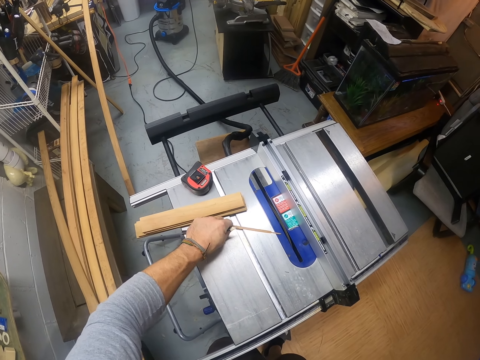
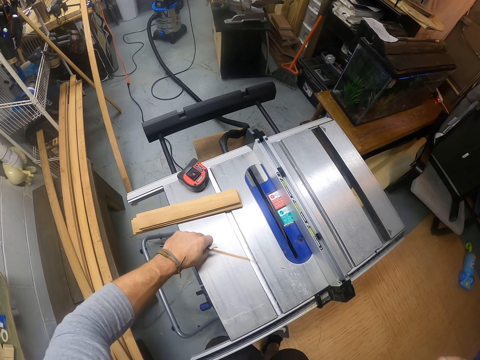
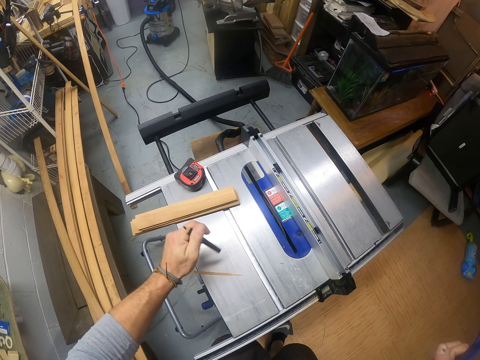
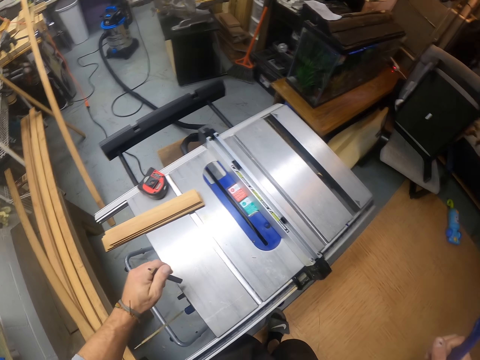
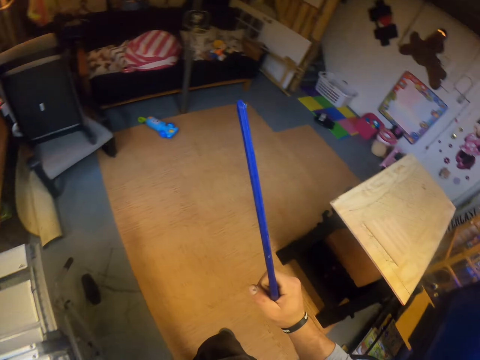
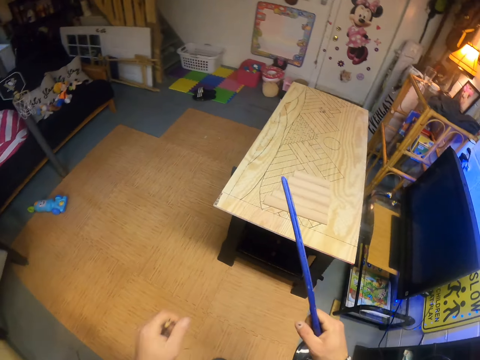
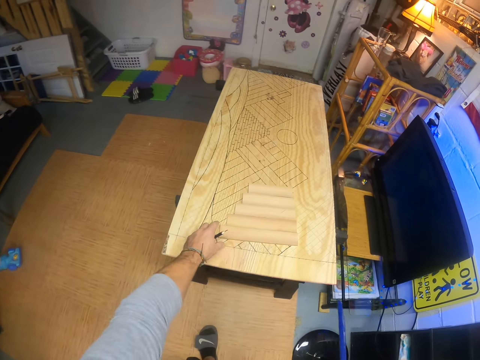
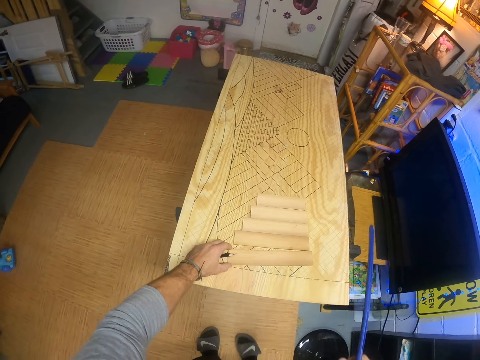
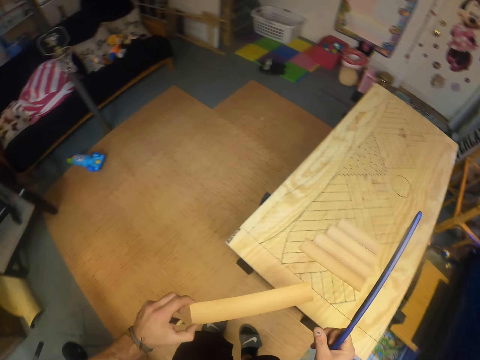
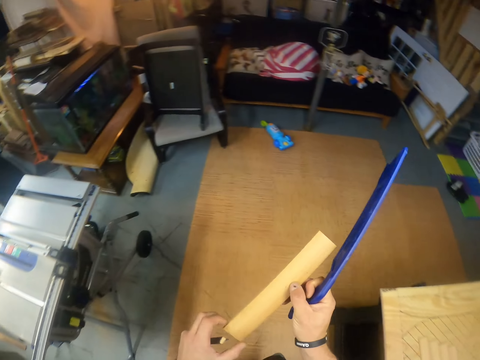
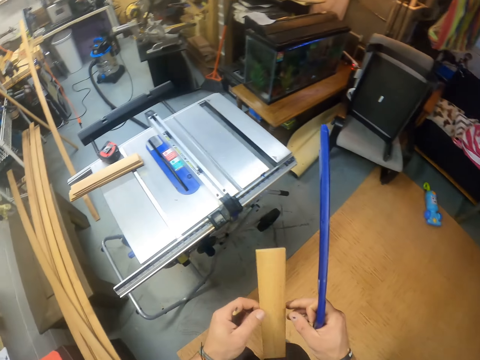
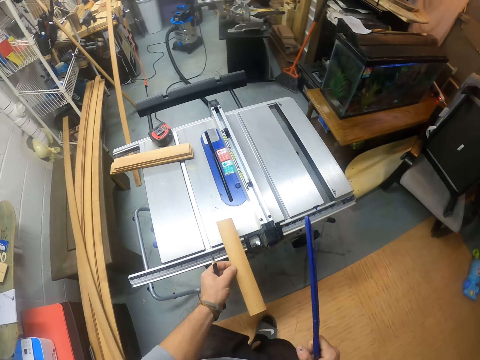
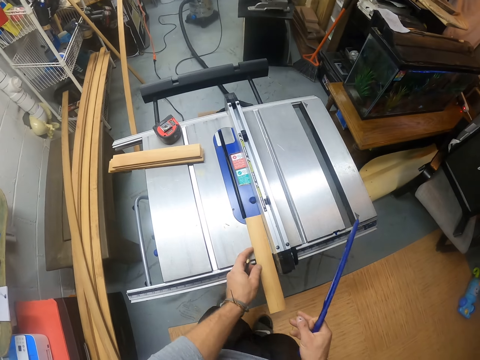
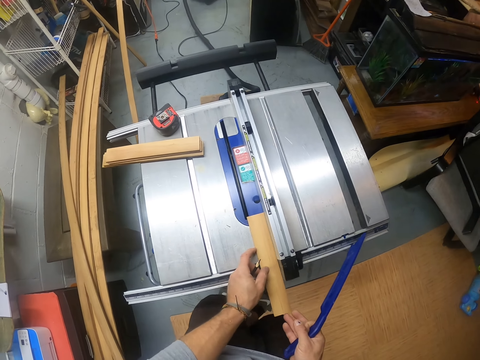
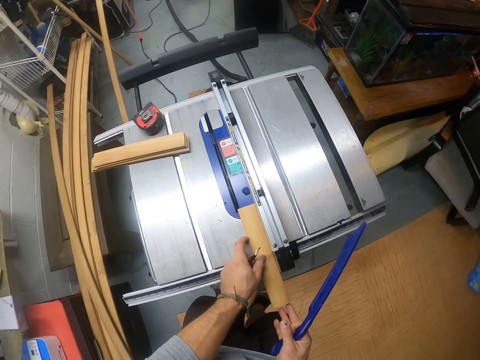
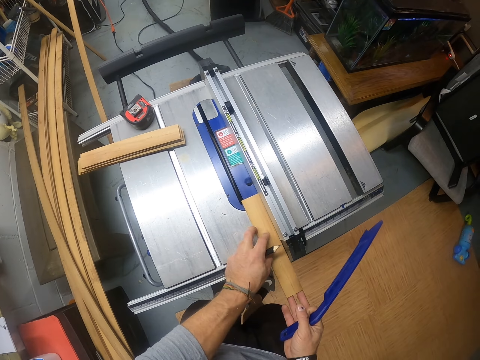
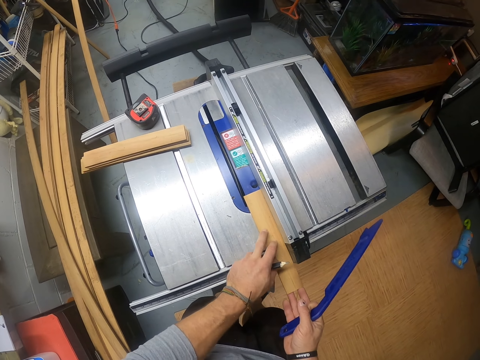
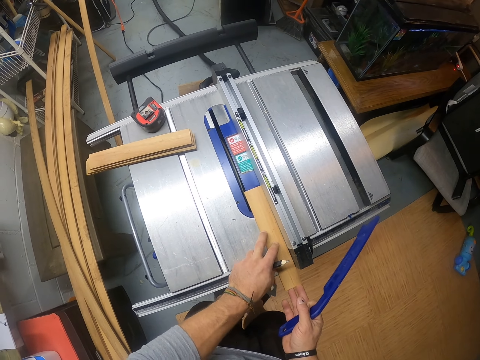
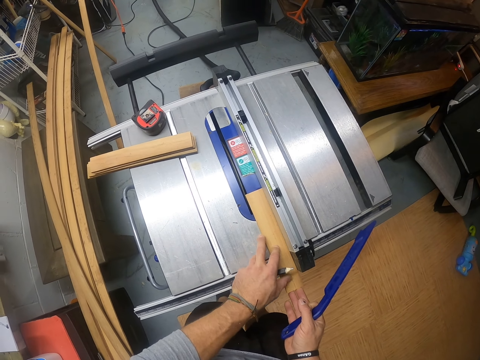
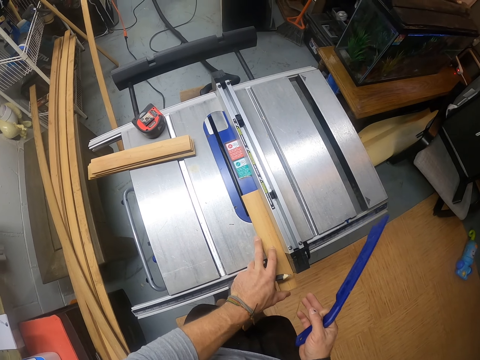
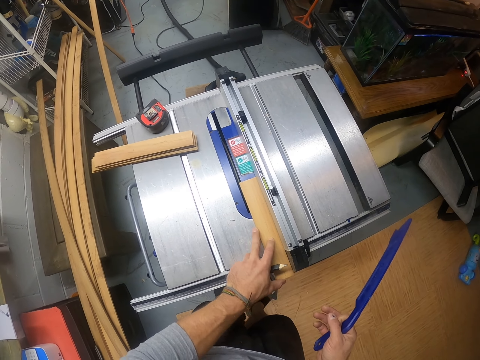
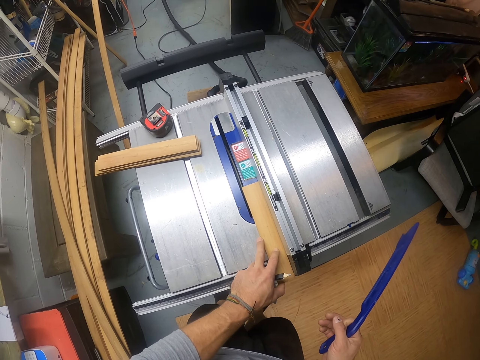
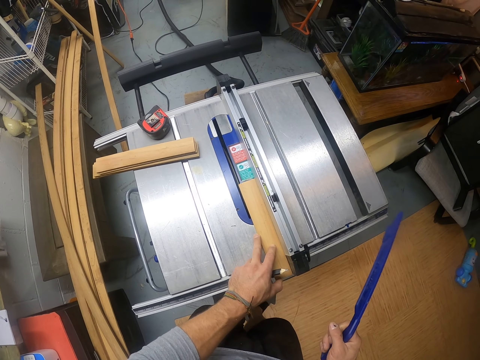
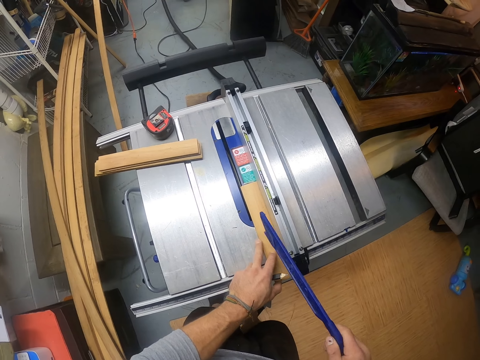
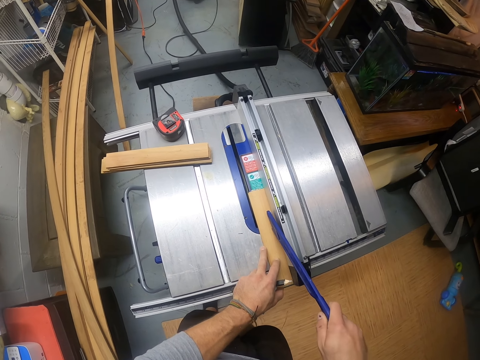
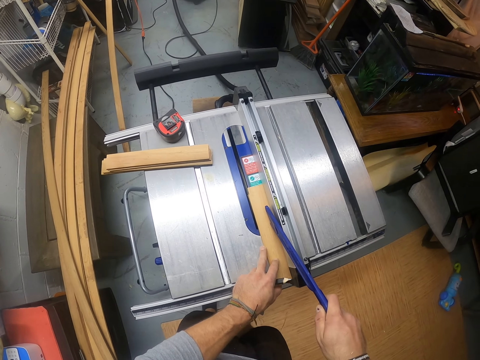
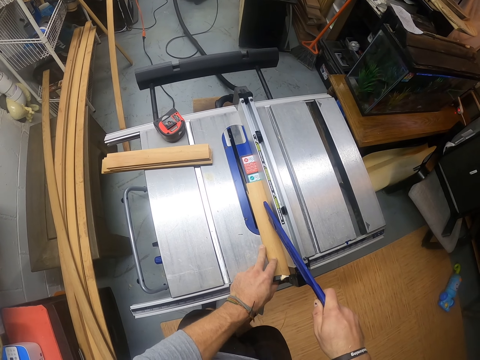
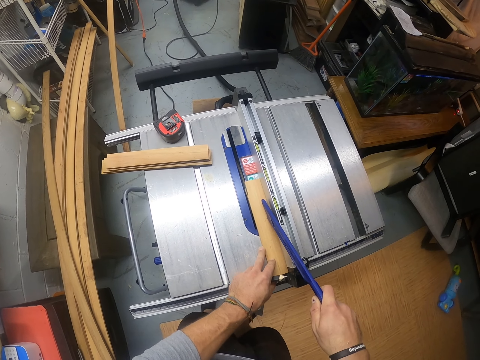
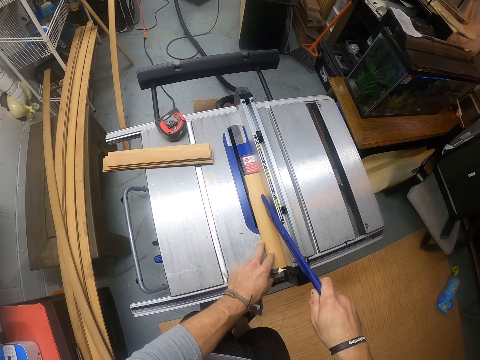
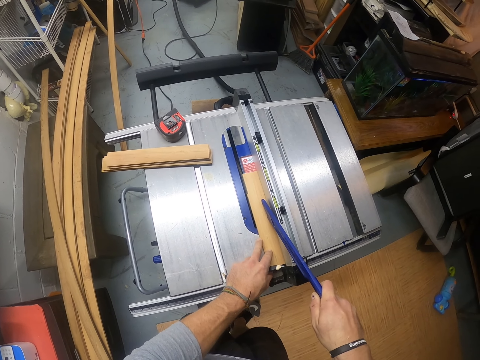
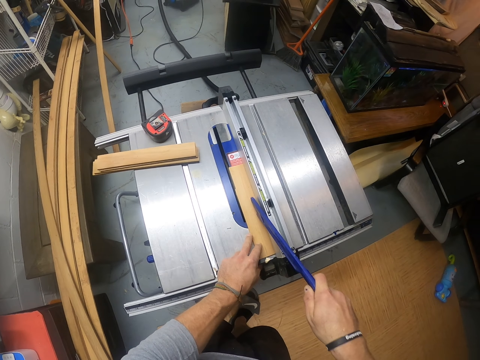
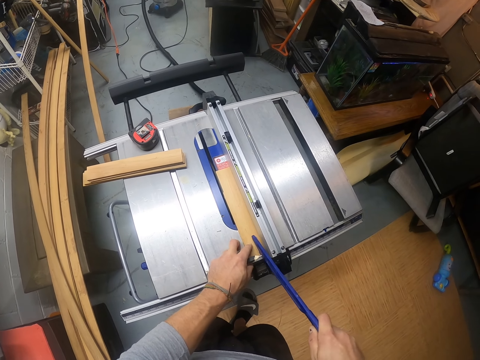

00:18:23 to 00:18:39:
The camera wearer moves the wood shaving on the wood cutting machine with his left hand. He picks a waste from the table saw. He moves the wood shaving on the wood cutting machine with the pen in his left hand. He walks towards the table. He picks a piece of wood from the table with his left hand. He walks towards the table saw. He passes the piece of wood from his left hand to his right hand. He holds the piece of wood with both hands. He places the piece of wood on the wood cutting machine with both hands. He pushes the piece of wood. He places the right angle ruler on the piece of wood with his right hand. He pushes the piece of wood with a push stick.

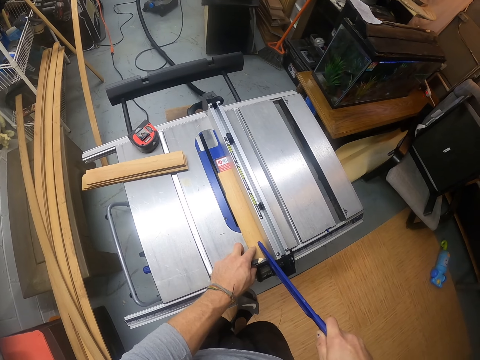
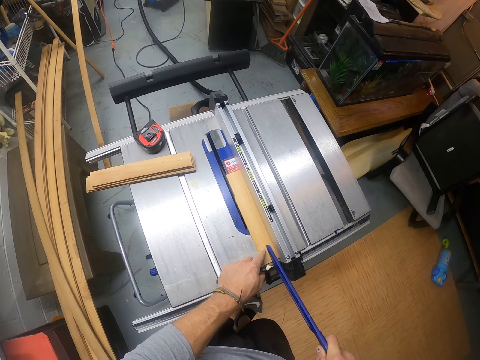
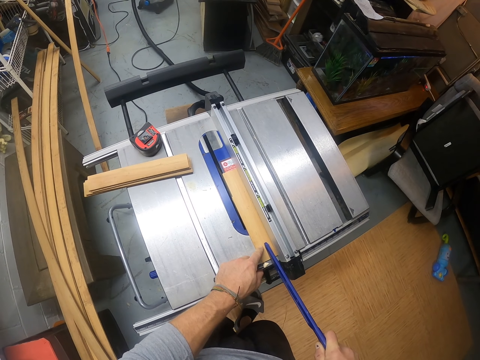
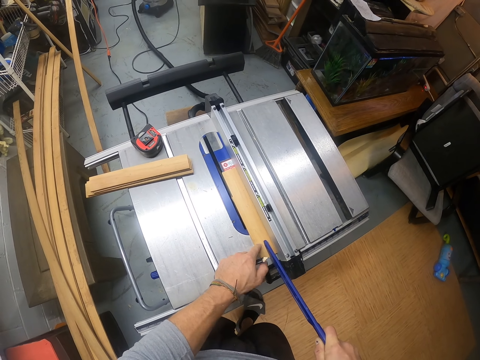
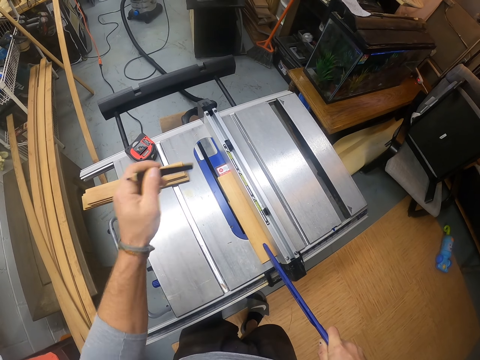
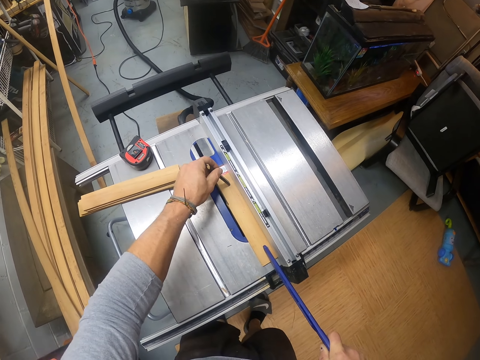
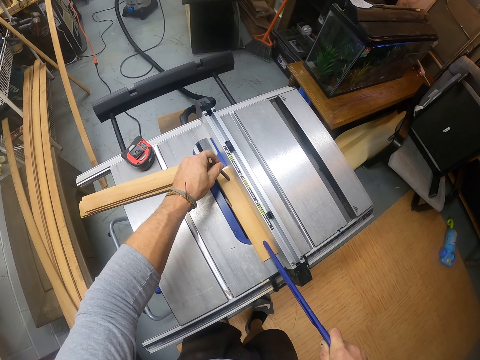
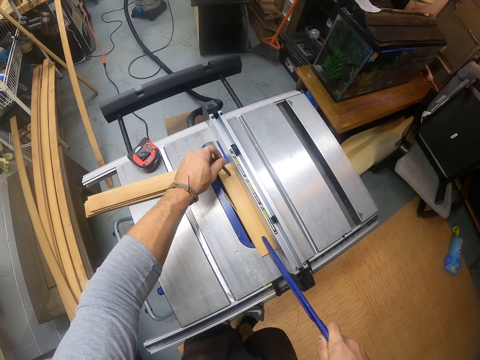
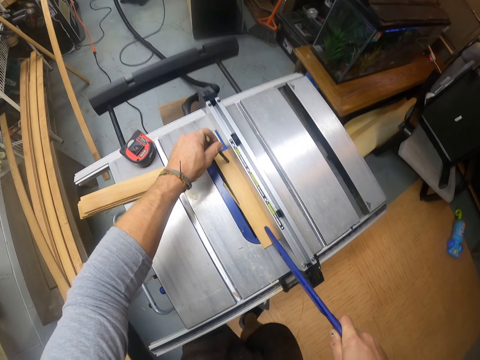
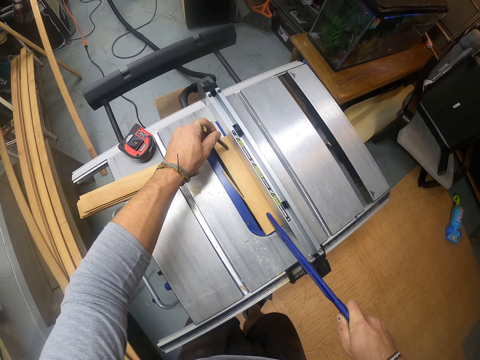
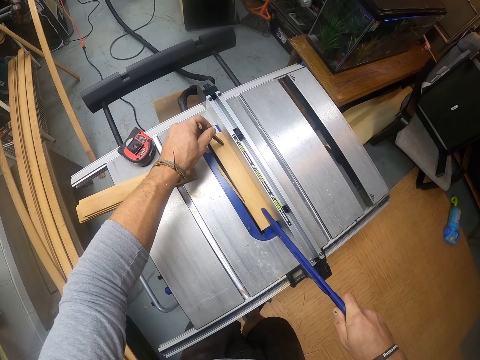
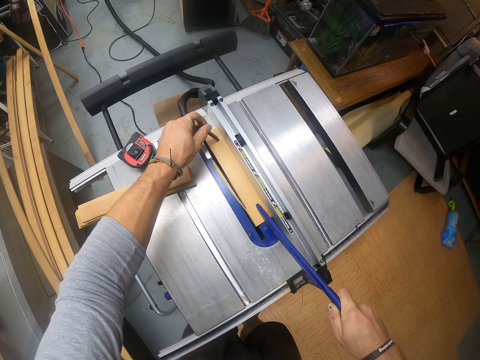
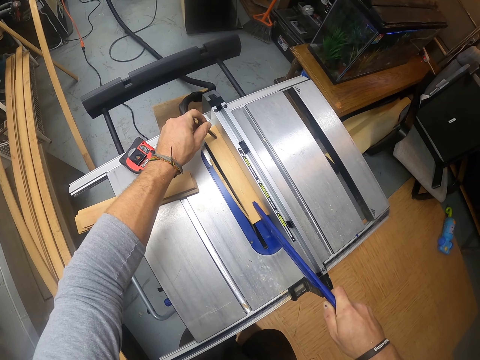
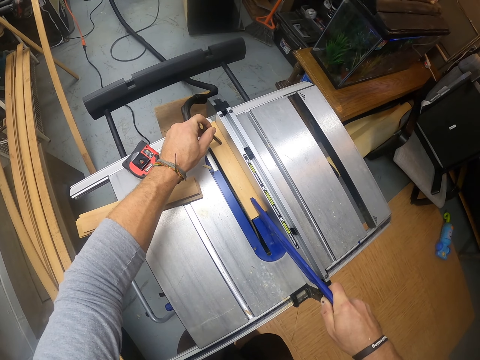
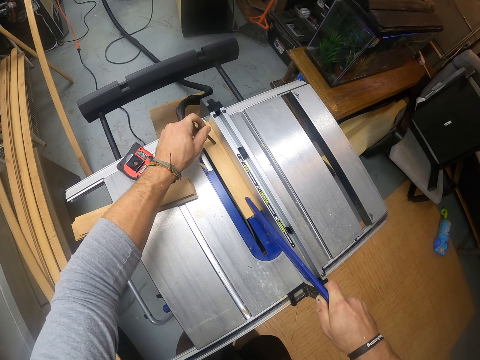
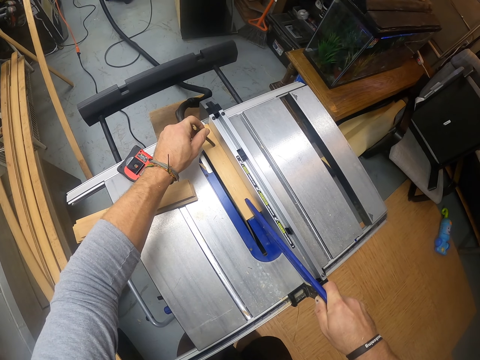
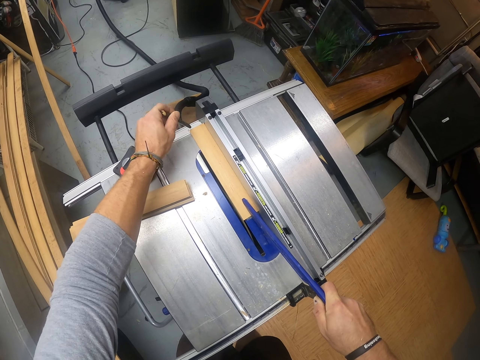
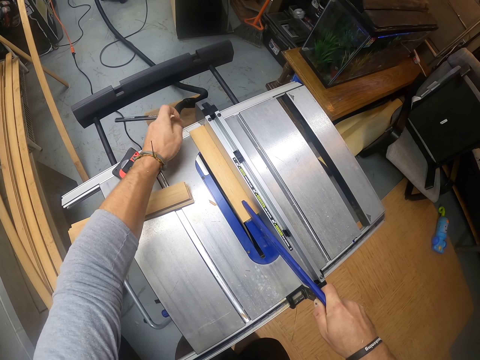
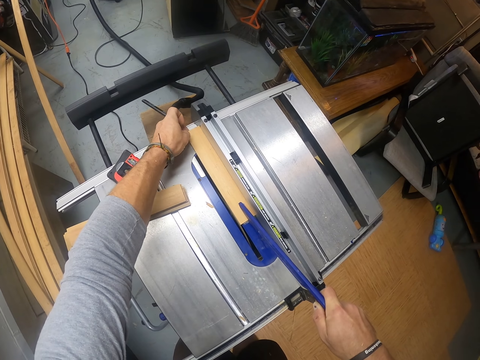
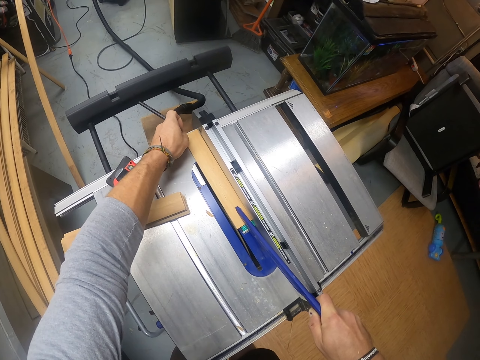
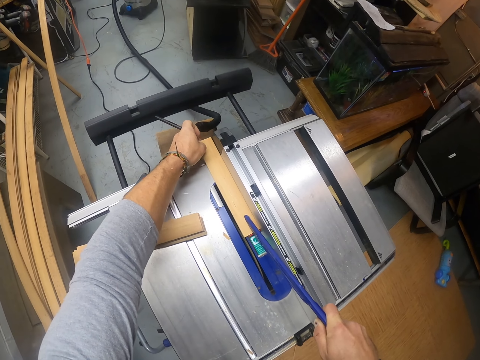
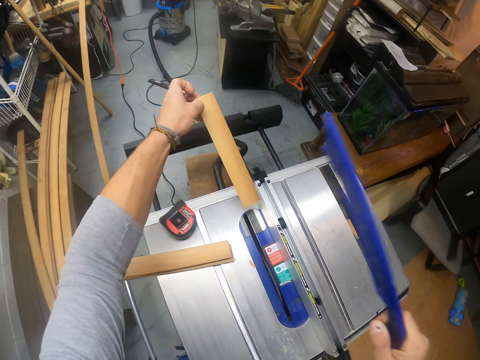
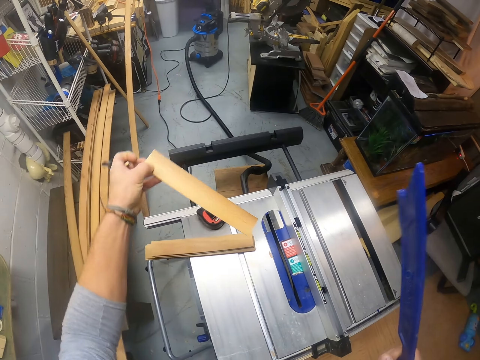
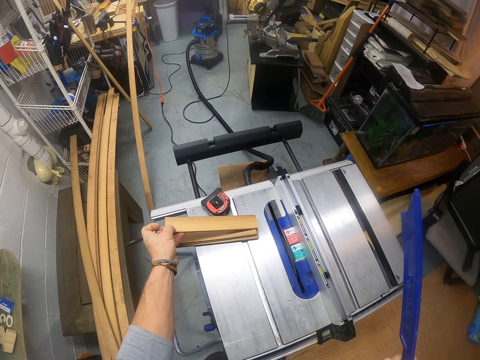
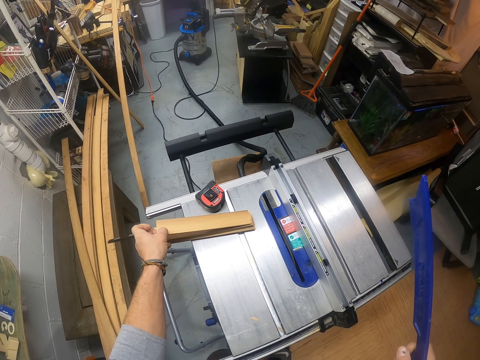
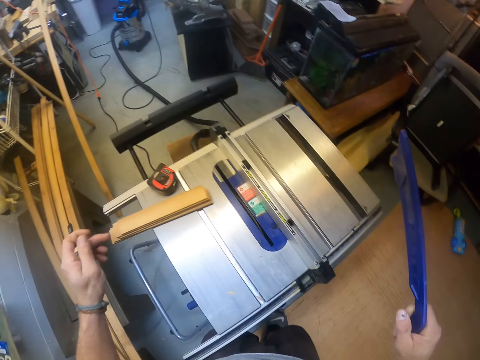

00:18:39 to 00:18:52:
The camera wearer presses the piece of wood with a mark pen. He places the pen on the piece of wood with his left hand. He pushes the piece of wood with a push stick. He holds the piece of wood on the wood cutting machine with his left hand. He picks another piece of wood. He places the piece of wood on a pile of wood on the wood cutting machine with his left hand.
